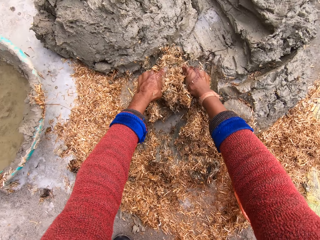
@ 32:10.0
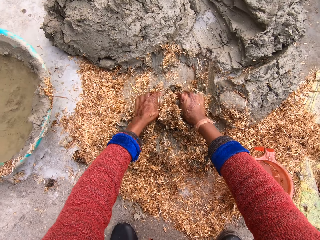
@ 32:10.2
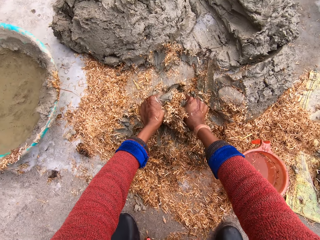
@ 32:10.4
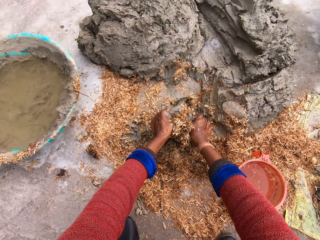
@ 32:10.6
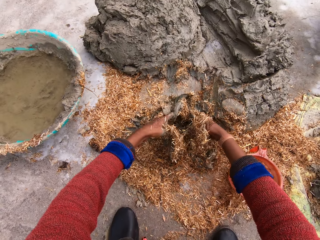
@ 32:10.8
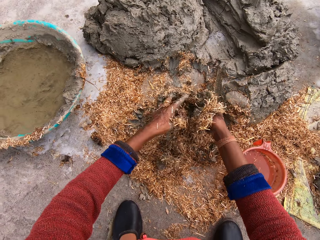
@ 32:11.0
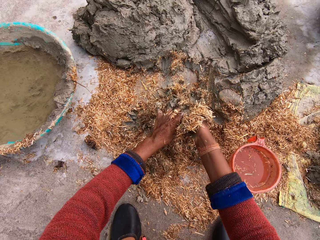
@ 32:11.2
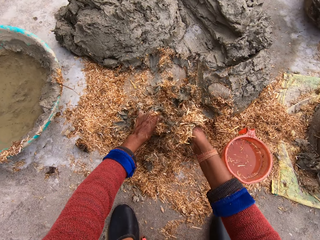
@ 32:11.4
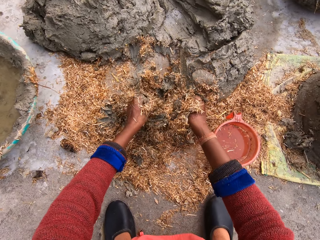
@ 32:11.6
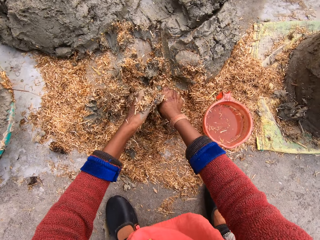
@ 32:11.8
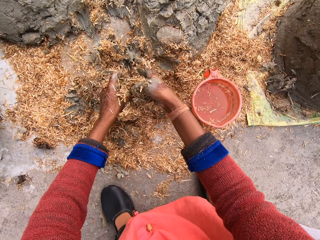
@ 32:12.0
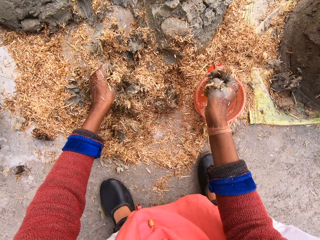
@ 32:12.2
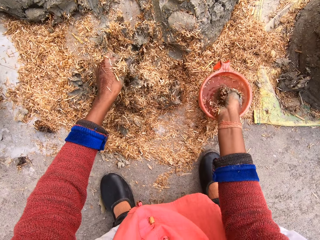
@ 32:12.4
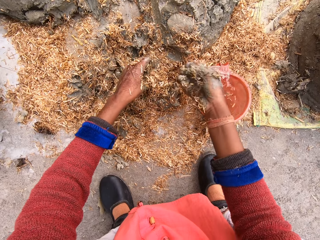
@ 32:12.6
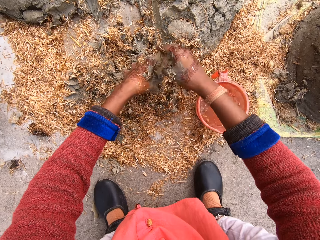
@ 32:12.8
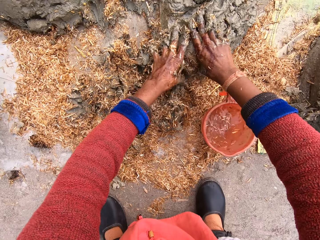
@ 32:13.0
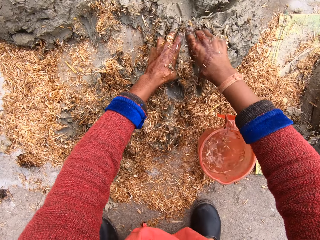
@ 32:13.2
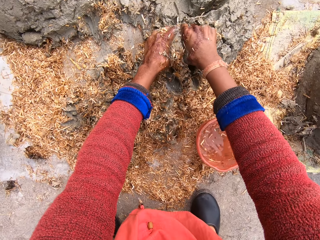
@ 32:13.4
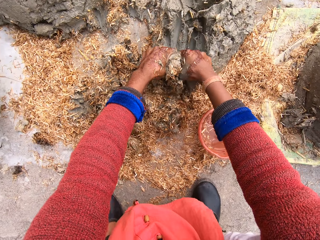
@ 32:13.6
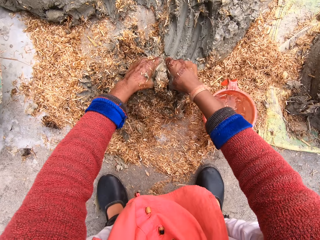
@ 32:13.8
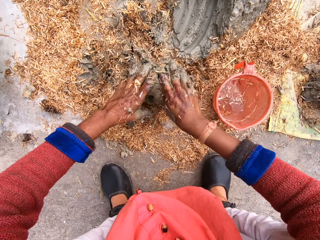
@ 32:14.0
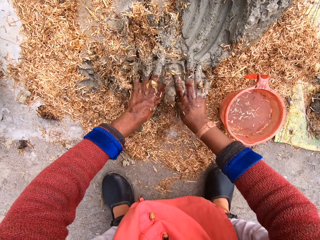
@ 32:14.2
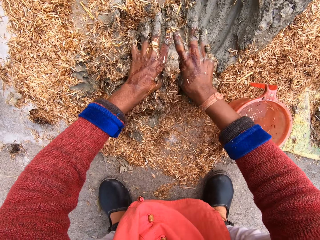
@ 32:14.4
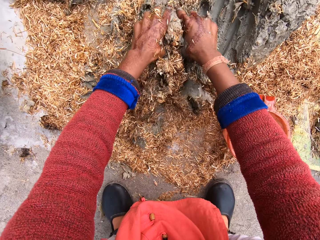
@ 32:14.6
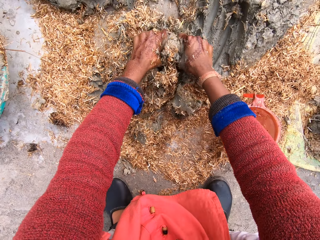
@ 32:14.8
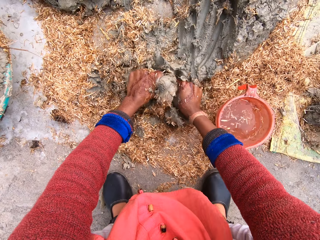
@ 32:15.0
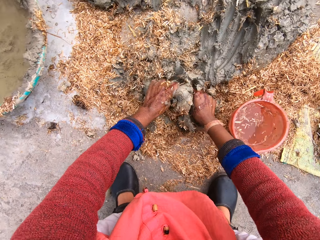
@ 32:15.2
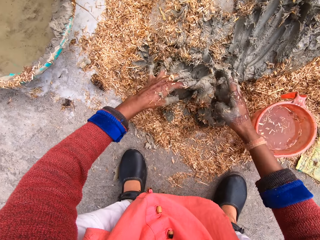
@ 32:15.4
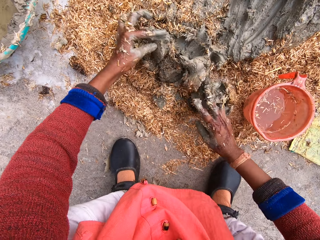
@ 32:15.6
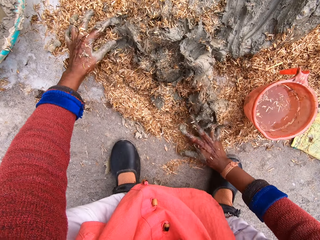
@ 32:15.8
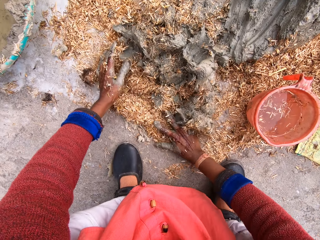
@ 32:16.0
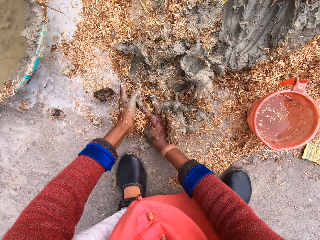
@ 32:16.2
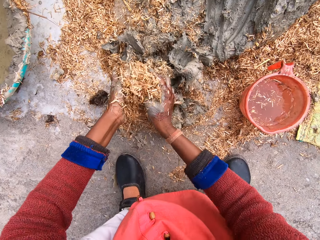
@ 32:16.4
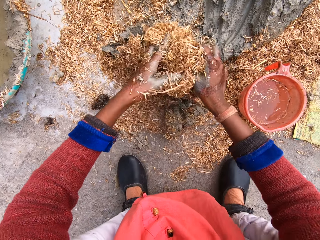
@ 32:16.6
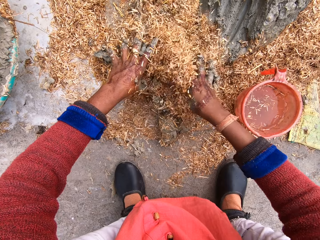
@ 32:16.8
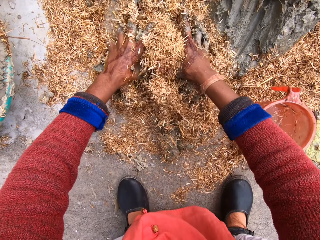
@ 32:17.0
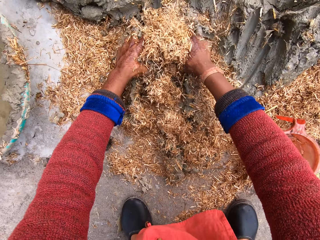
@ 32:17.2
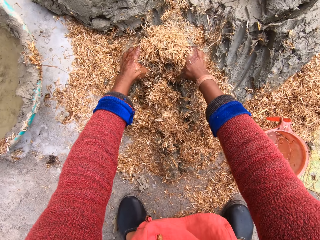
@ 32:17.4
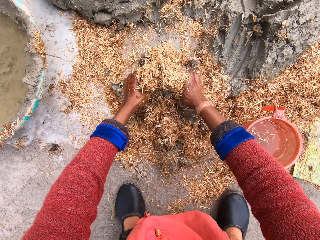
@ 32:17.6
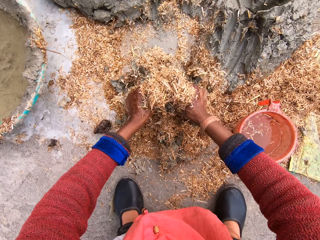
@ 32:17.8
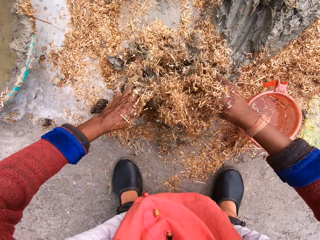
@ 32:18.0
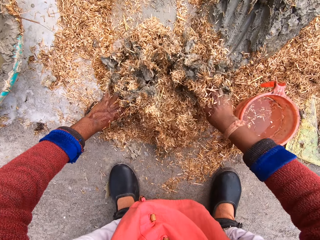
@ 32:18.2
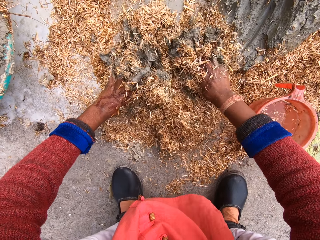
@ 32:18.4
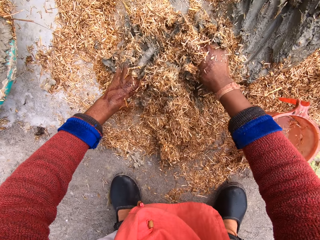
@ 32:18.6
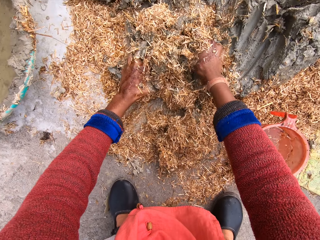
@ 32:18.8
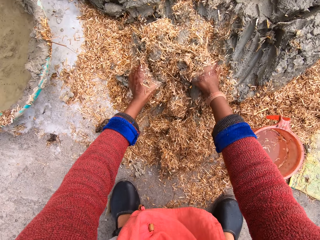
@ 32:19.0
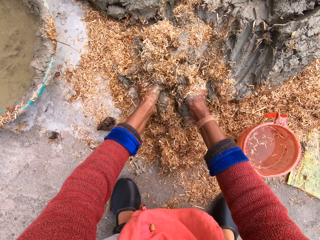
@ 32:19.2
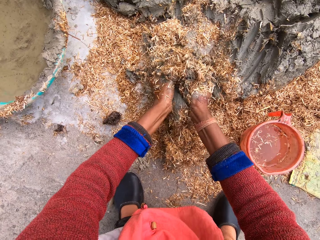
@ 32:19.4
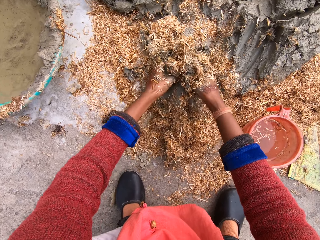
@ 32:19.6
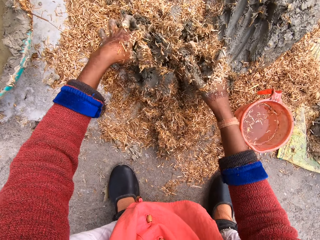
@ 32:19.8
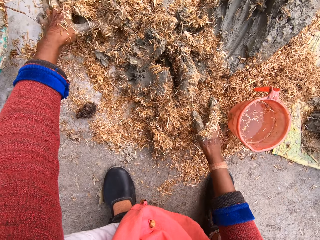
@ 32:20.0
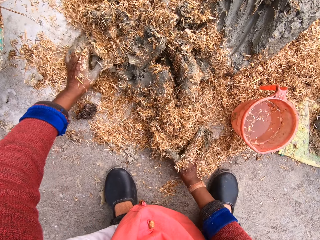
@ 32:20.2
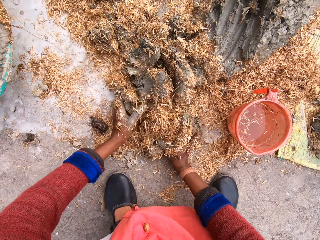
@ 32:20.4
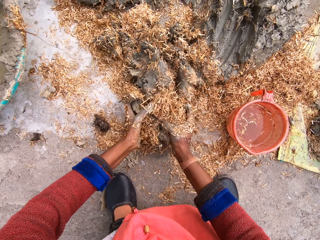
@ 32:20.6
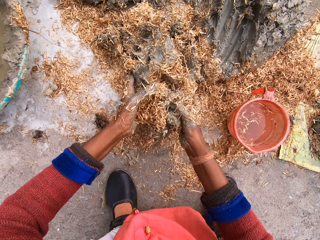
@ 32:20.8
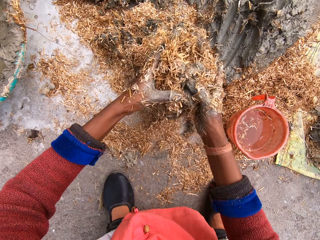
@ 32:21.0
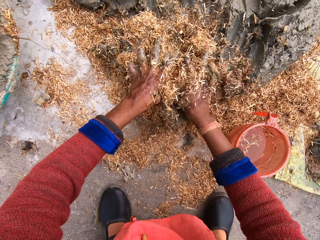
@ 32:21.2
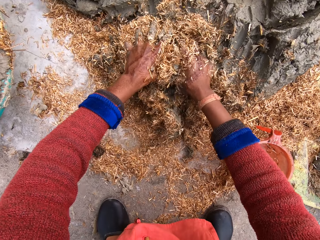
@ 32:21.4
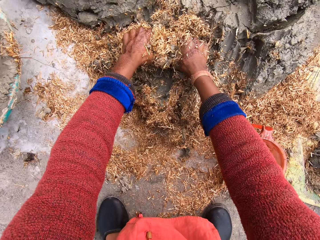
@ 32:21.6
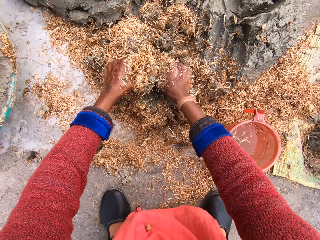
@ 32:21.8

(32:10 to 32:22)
The camera wearer pours water to the mortar mix with her hand from the cup. She moves her right hand towards the jug. She splashes water on the concrete with her hand. She takes more mortar from the heap of mortar. She mixes the mortar together with sawdust.

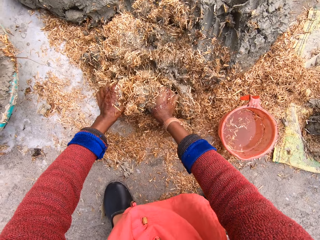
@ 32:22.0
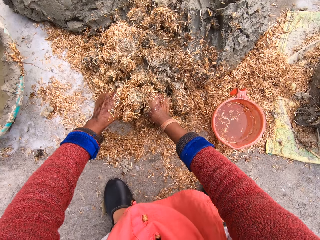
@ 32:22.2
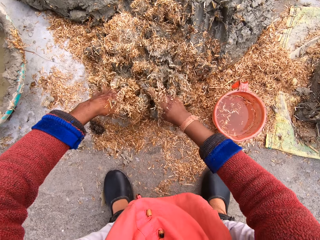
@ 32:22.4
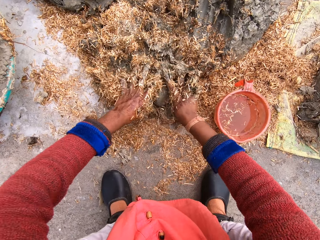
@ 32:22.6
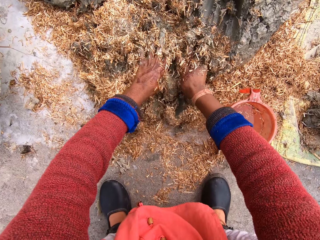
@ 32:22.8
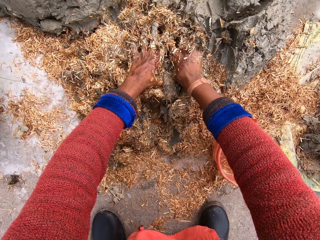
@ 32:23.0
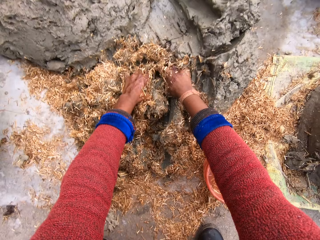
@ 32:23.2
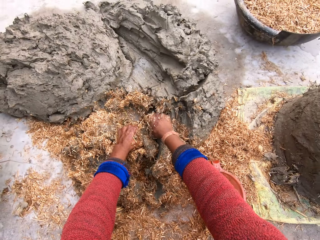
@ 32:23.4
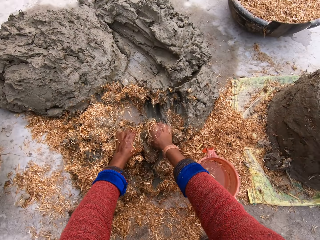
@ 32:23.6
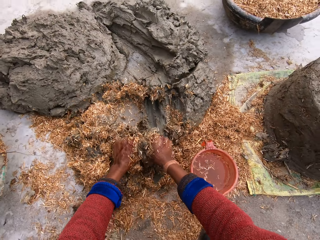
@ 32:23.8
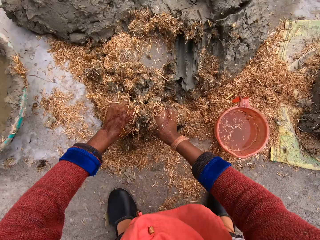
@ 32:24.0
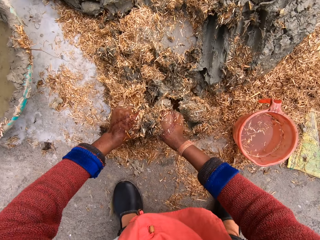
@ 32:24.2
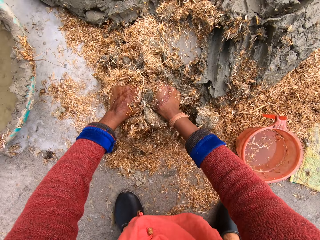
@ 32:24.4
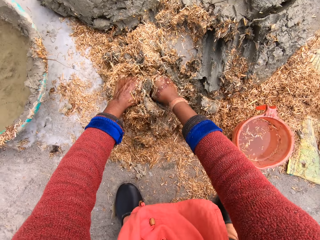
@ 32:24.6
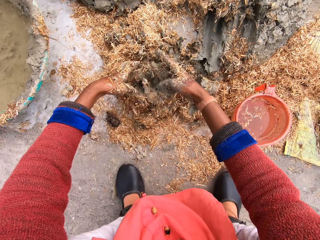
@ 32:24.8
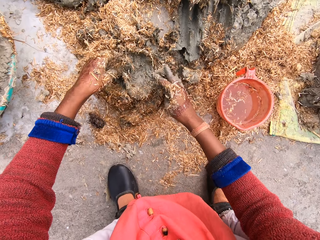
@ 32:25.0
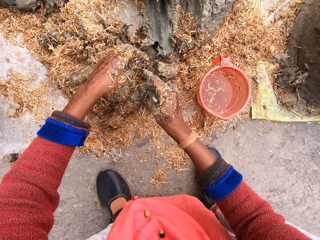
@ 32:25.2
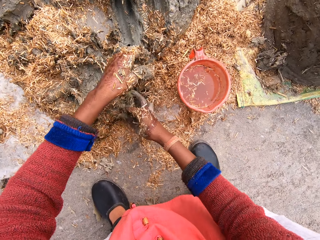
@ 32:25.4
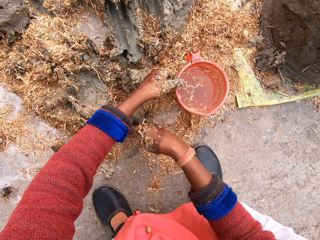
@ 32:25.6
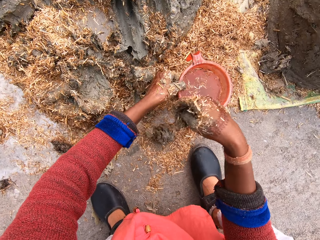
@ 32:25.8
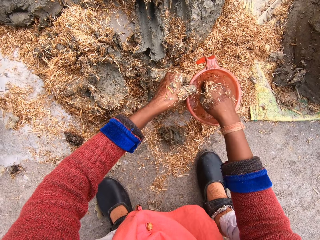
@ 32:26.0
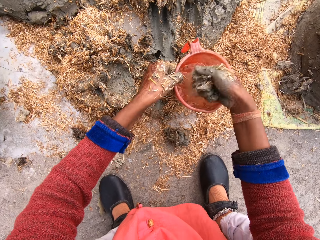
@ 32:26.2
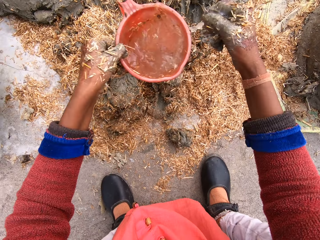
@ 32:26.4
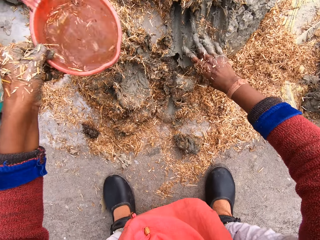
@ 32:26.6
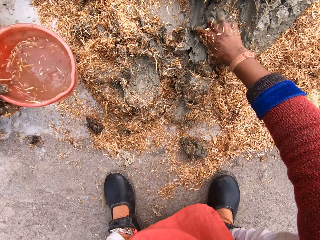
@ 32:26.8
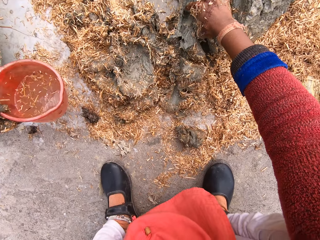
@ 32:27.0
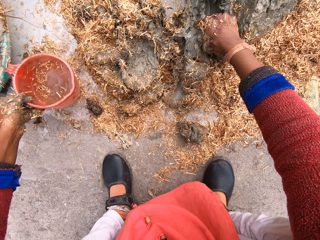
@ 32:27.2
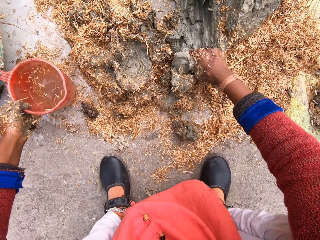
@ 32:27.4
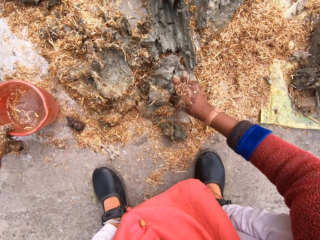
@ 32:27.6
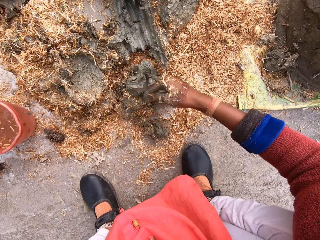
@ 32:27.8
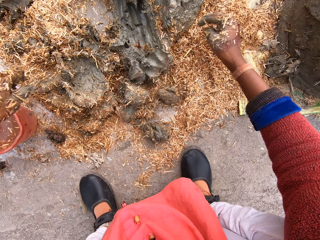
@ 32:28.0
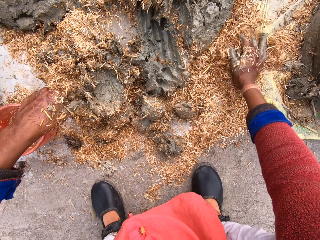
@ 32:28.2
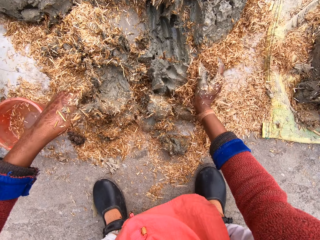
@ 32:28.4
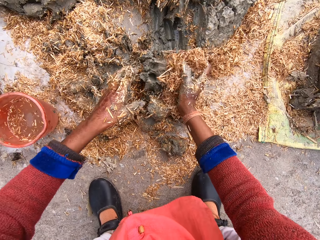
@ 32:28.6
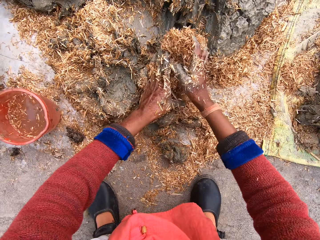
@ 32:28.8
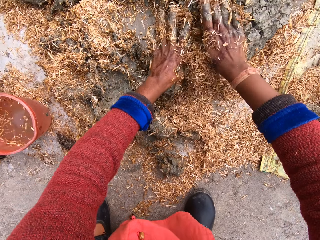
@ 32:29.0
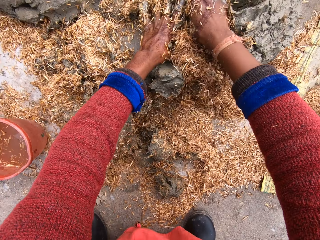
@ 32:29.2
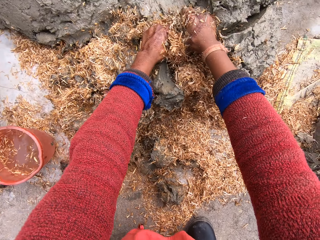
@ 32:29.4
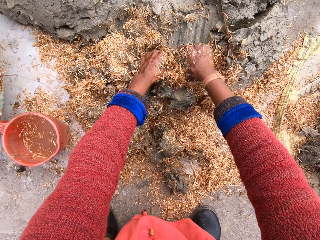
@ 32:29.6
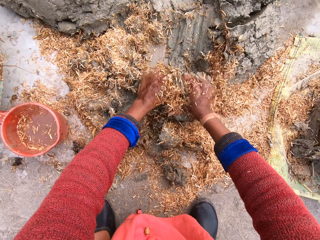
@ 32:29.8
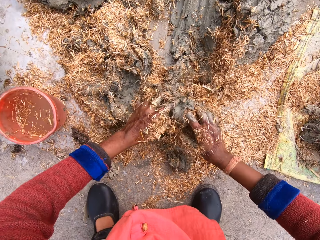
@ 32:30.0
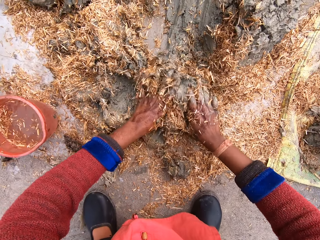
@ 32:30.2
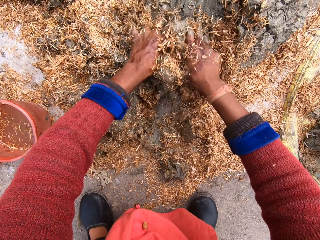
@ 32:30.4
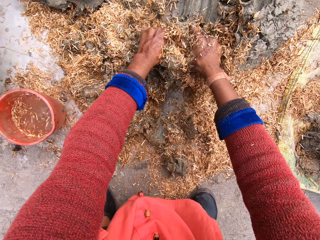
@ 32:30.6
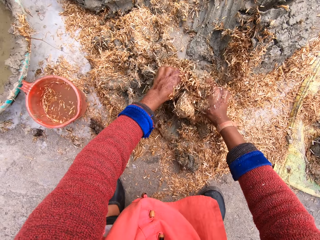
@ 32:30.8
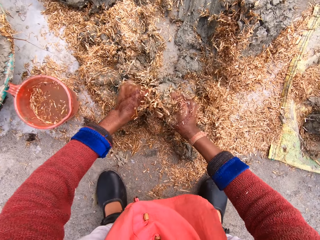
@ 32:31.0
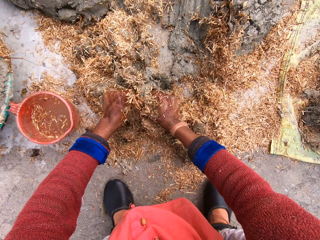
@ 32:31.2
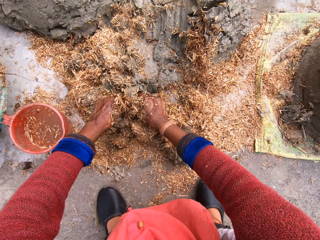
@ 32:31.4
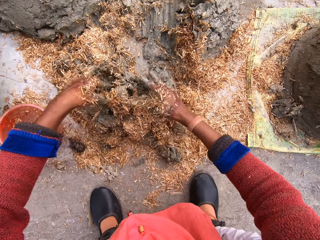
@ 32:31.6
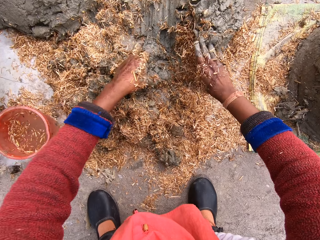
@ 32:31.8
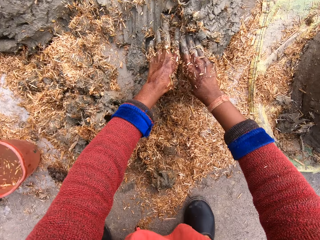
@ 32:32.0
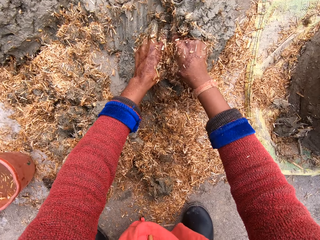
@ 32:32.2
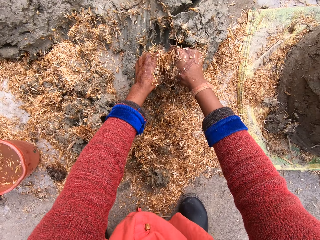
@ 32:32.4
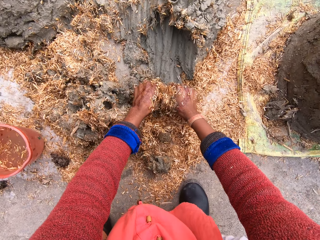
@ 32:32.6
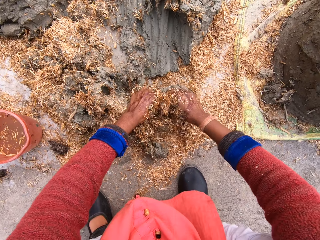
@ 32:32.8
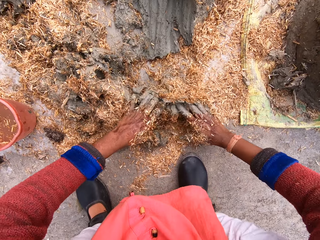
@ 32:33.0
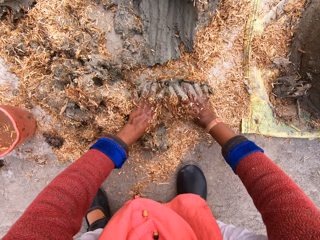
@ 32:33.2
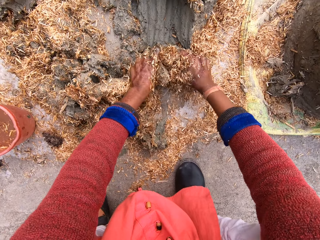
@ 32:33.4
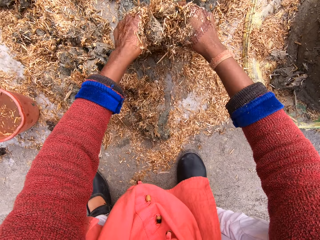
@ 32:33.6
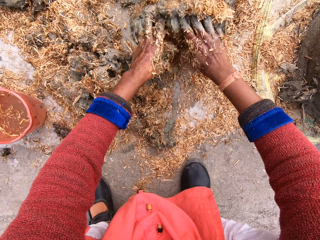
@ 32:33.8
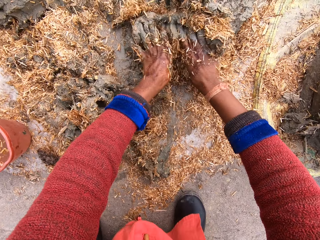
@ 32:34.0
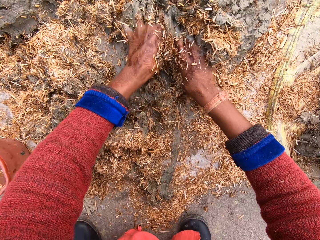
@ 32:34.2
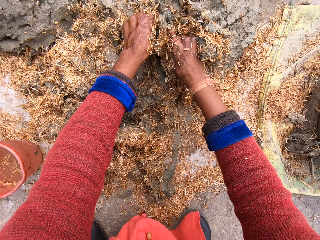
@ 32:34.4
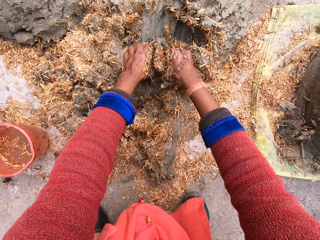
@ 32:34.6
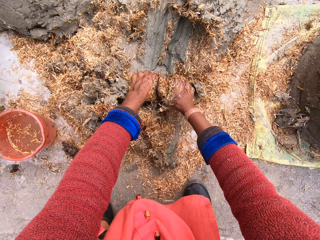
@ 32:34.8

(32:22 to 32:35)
The camera wearer moves her left hand towards the jug. She carries a cup or jug of water from the ground. She moves her right hand towards the jug, dips her hand in the jug. She takes water from the cup on the mortar. She splashes water on the concrete with her hand. She cuts pieces of concrete with her hand. She drops water on the ground. She takes more mortar from the heap of mortar on the ground. She places the jug on the floor. She moves her left hand towards the concrete. She mixes the mortar with sawdust. She takes more mortar from the heap of mortar on the ground. She moves the mortar mix to the heap of mortar.
